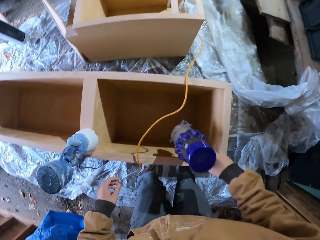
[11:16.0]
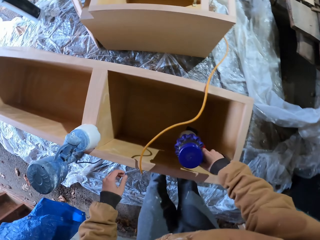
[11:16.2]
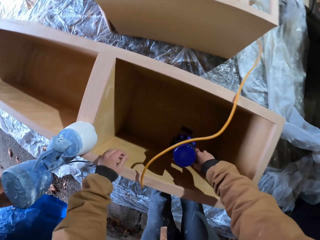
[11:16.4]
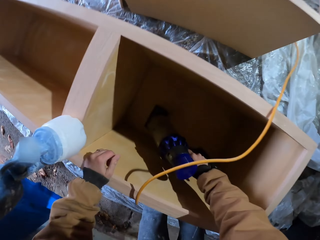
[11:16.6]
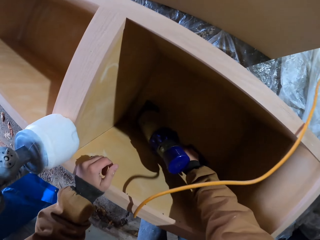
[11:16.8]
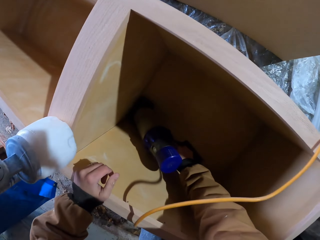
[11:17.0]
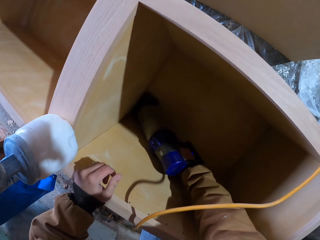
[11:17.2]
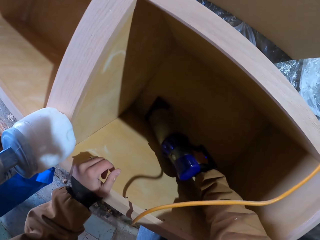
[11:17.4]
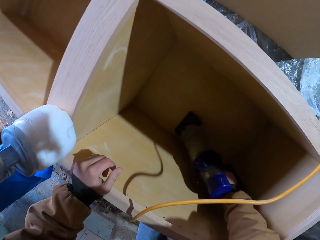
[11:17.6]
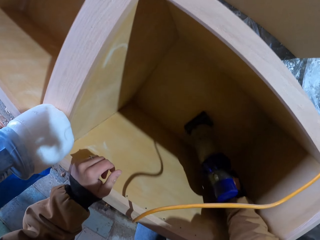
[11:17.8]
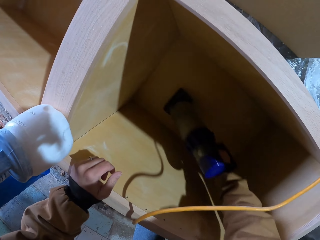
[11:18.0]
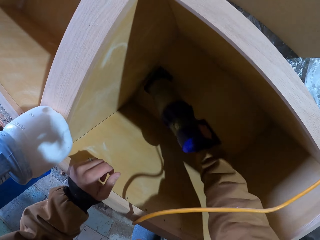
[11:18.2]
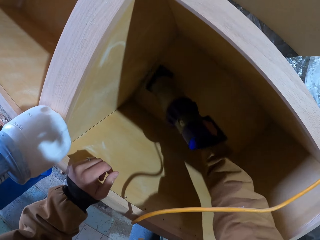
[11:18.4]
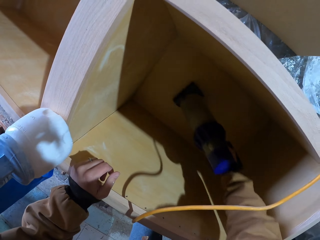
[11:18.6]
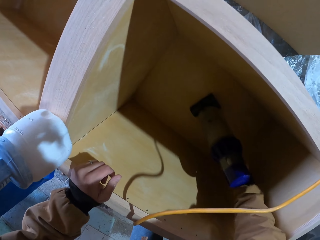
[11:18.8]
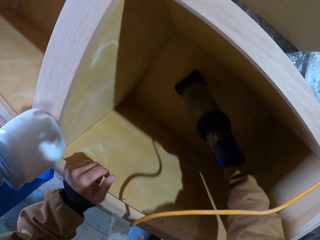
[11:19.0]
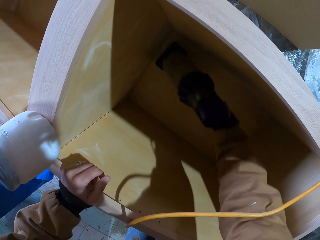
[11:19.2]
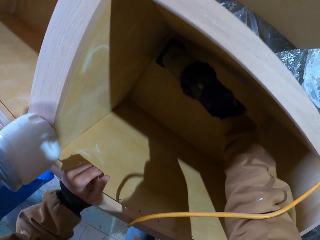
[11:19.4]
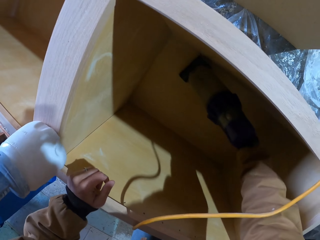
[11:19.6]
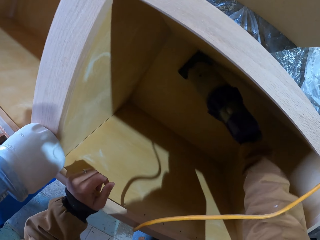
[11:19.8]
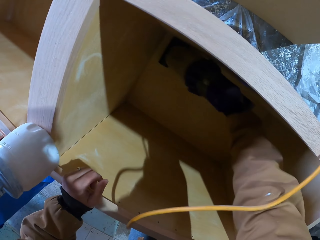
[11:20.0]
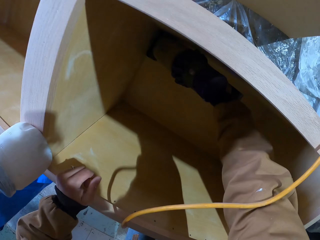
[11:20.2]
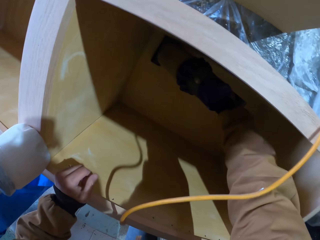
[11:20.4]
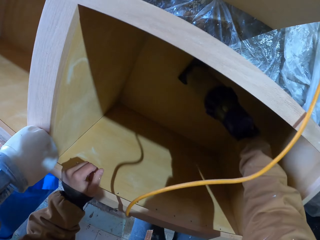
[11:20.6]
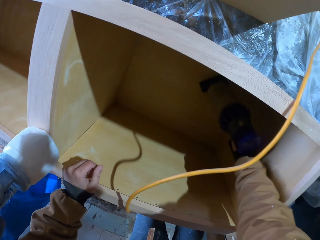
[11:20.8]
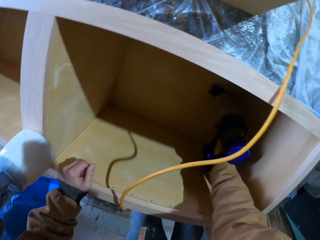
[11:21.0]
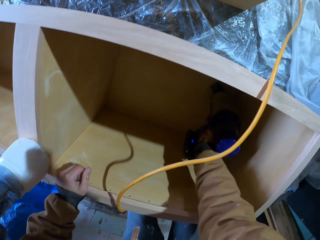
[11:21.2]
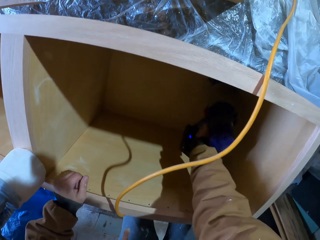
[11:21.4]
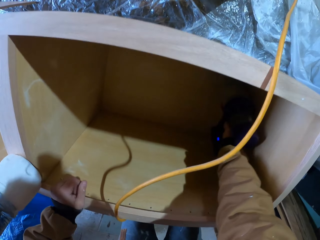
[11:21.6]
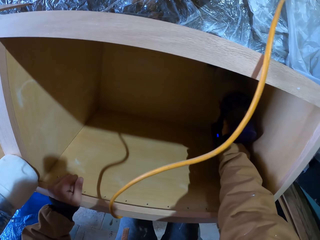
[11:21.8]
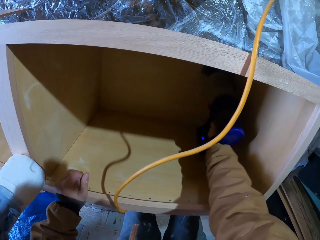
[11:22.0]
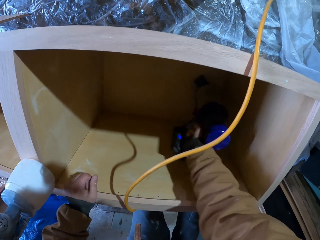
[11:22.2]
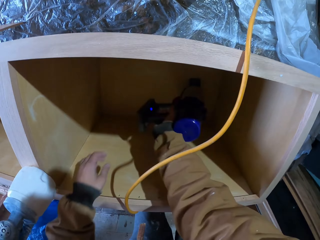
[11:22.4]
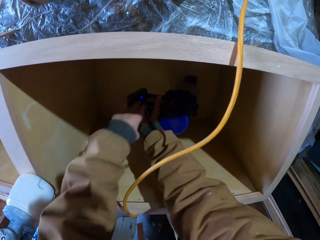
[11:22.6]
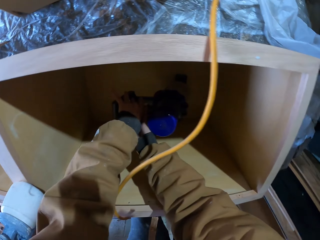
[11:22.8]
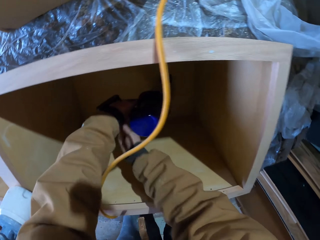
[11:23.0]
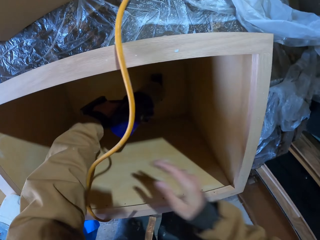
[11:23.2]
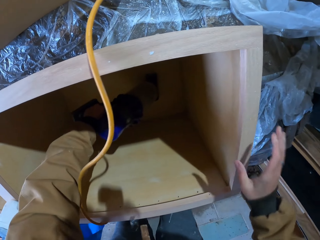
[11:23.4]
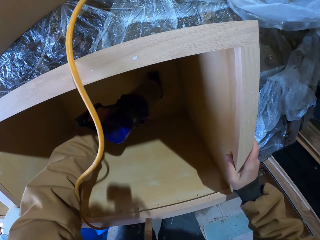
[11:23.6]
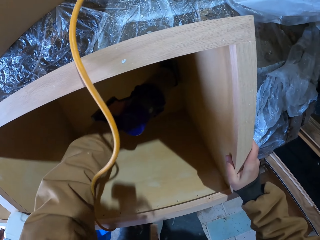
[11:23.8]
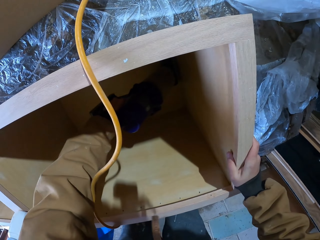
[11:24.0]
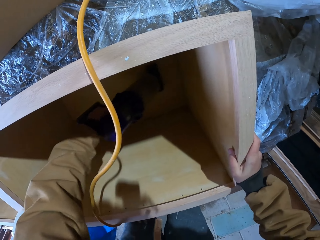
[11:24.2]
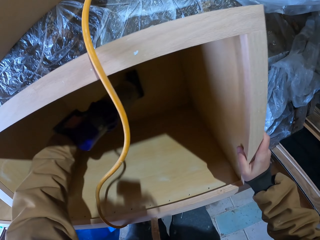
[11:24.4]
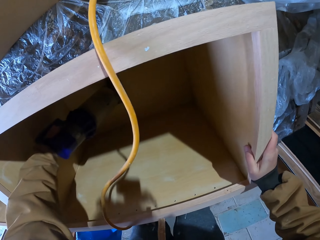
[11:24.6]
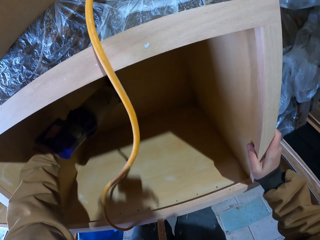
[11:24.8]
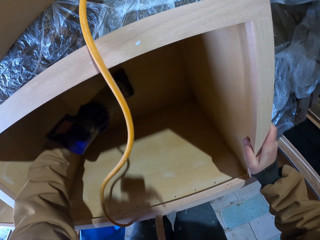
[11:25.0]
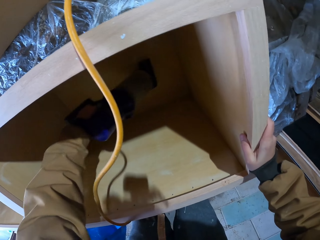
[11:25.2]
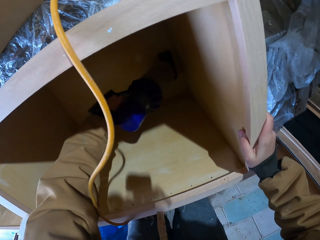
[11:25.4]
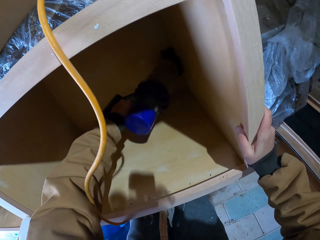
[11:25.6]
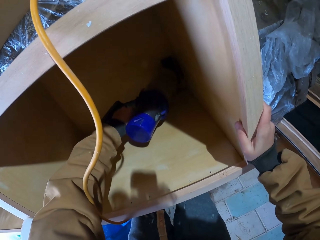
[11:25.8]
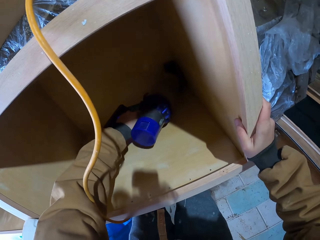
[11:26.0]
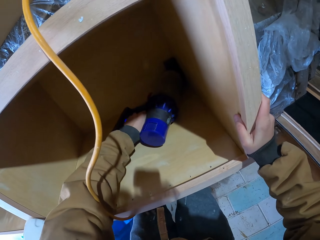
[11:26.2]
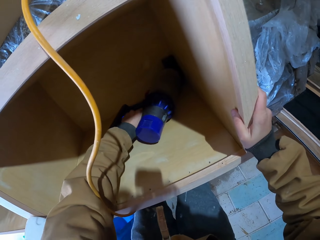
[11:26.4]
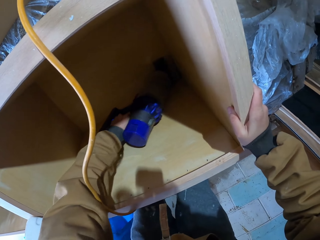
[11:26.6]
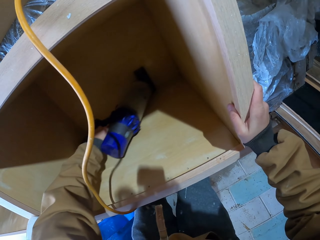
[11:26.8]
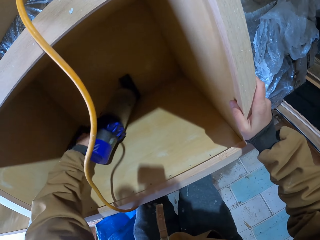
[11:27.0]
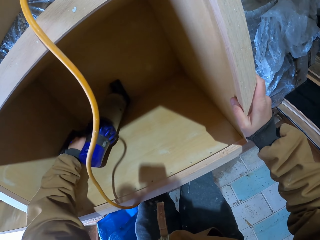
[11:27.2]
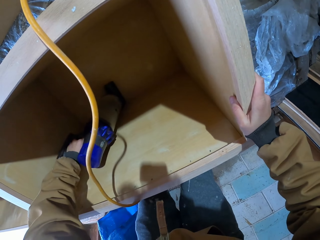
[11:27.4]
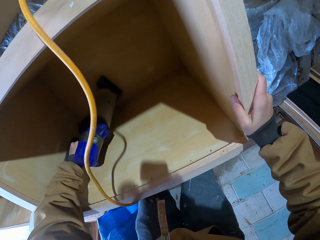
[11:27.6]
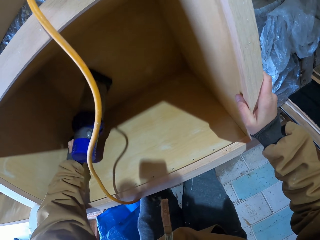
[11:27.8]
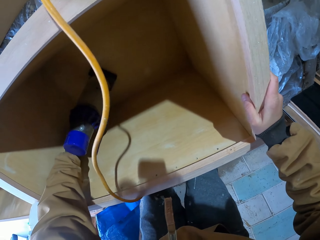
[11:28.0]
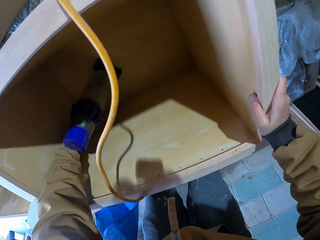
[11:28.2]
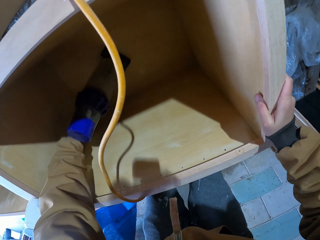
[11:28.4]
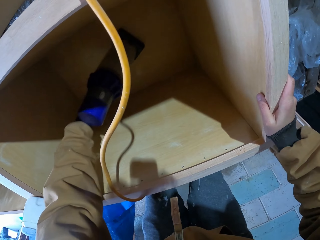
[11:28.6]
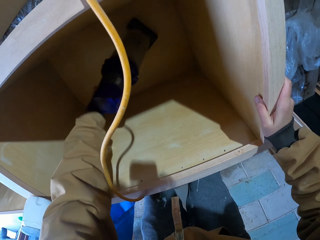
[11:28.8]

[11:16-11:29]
The camera wearer inserts a tool in a wooden box. They move the tool in the wooden box. They place the left hand on the tool, move the right hand from the tool, and place the right hand on the box. They move the tool in the box.

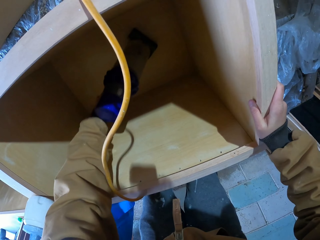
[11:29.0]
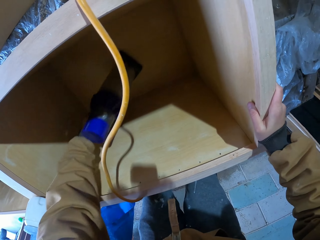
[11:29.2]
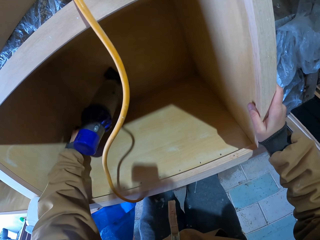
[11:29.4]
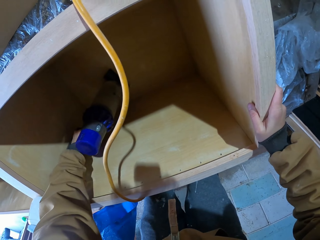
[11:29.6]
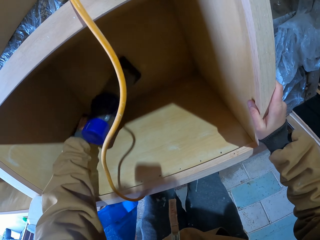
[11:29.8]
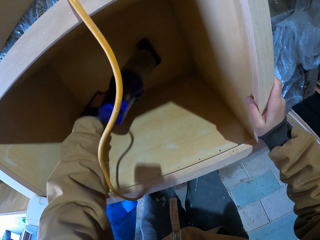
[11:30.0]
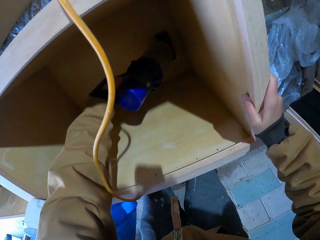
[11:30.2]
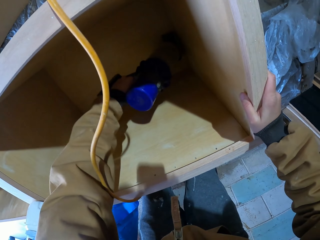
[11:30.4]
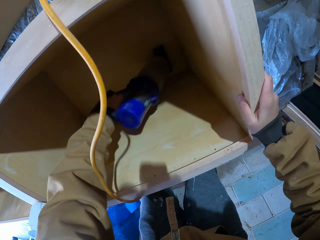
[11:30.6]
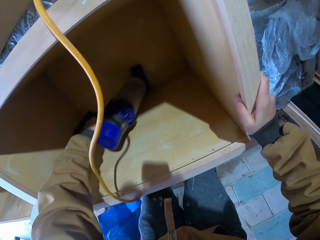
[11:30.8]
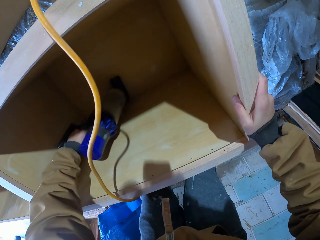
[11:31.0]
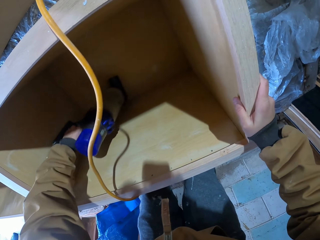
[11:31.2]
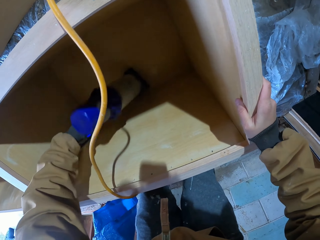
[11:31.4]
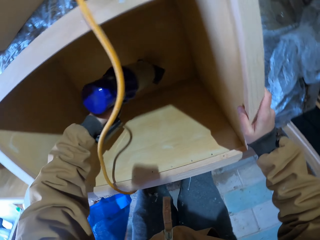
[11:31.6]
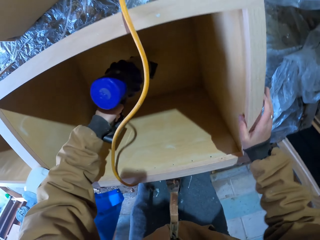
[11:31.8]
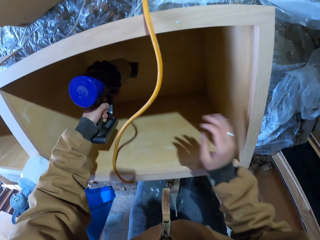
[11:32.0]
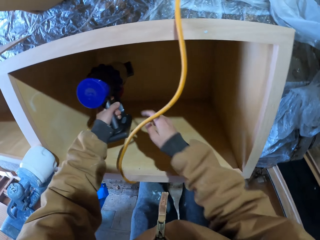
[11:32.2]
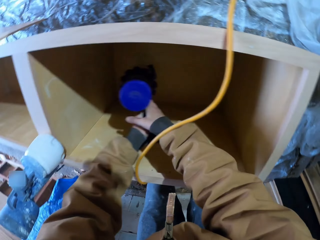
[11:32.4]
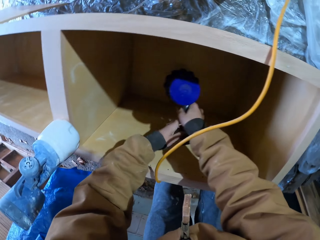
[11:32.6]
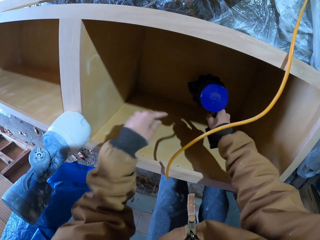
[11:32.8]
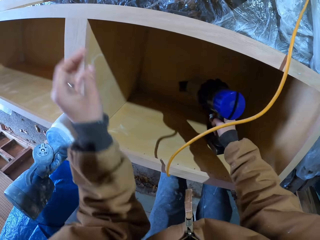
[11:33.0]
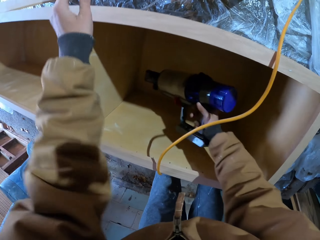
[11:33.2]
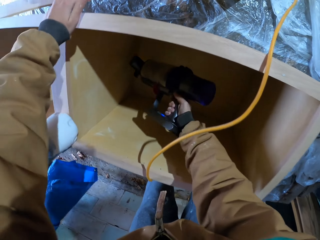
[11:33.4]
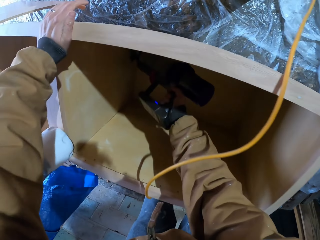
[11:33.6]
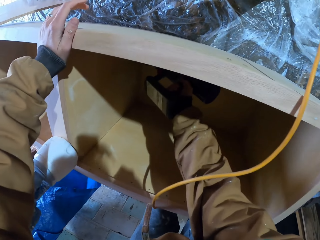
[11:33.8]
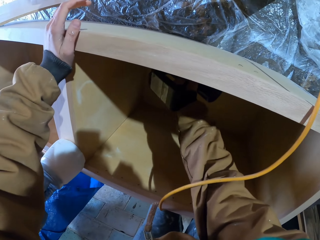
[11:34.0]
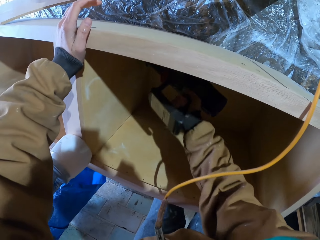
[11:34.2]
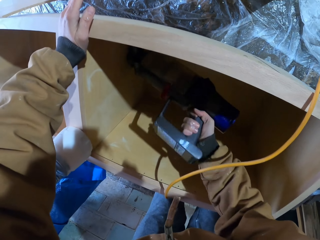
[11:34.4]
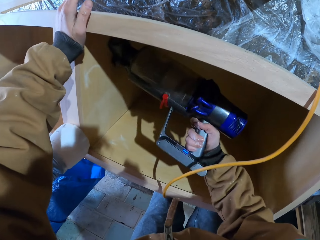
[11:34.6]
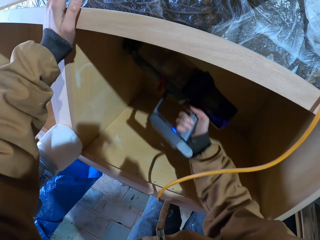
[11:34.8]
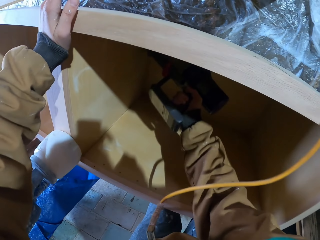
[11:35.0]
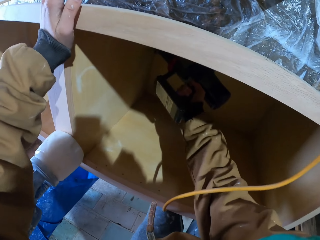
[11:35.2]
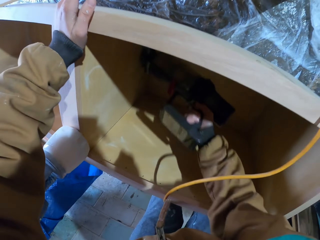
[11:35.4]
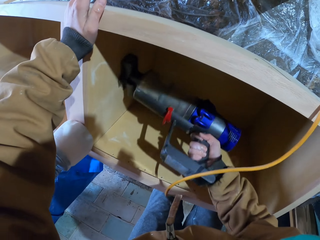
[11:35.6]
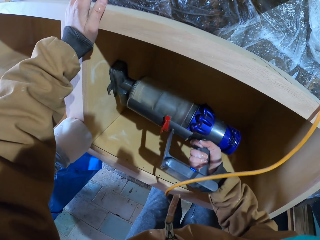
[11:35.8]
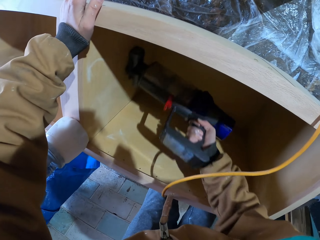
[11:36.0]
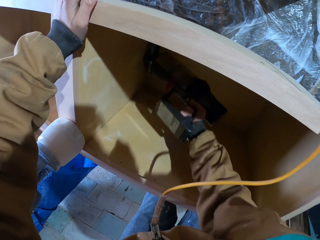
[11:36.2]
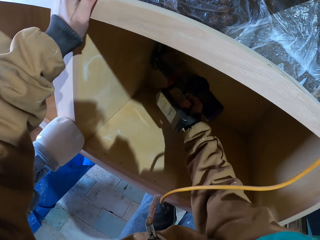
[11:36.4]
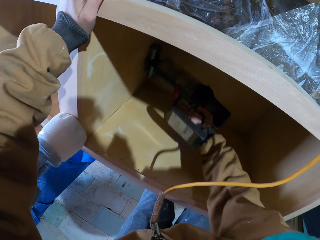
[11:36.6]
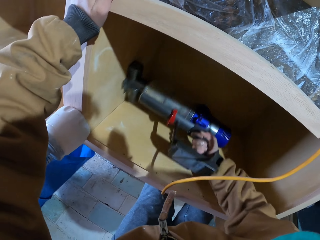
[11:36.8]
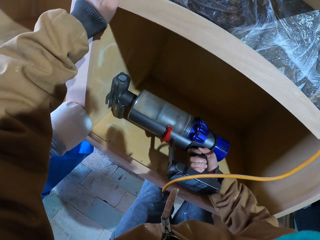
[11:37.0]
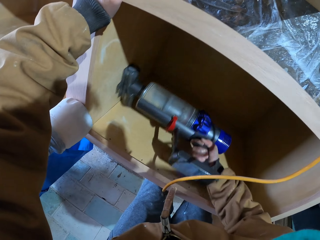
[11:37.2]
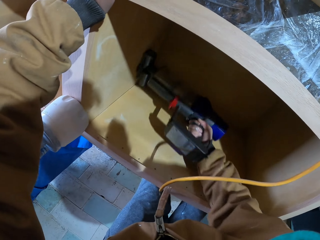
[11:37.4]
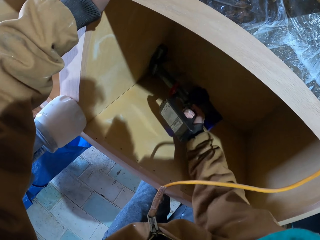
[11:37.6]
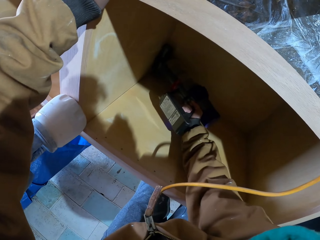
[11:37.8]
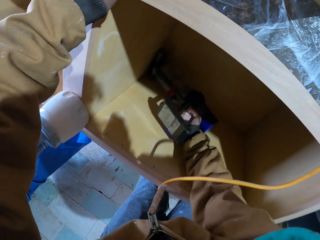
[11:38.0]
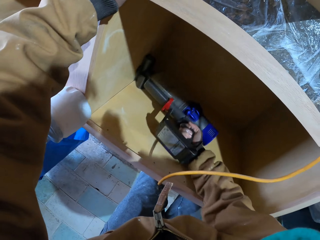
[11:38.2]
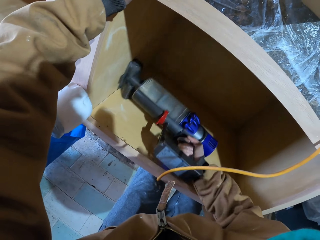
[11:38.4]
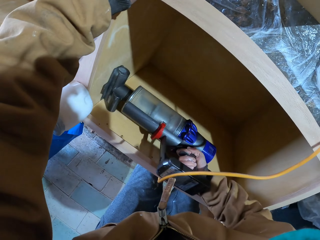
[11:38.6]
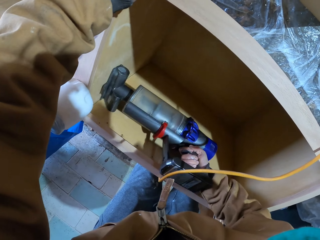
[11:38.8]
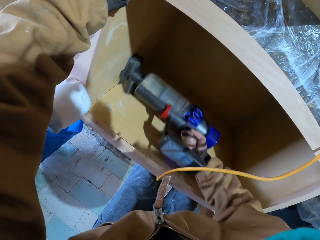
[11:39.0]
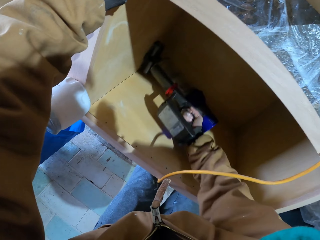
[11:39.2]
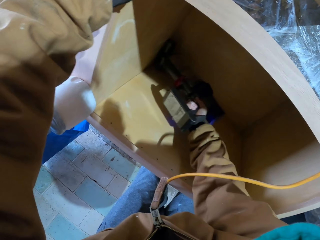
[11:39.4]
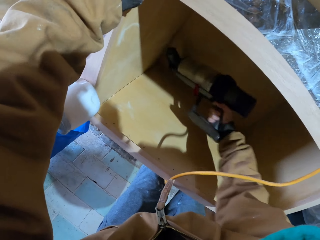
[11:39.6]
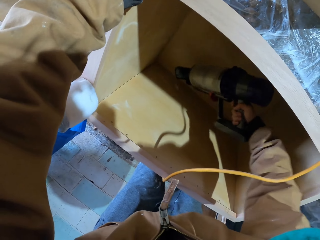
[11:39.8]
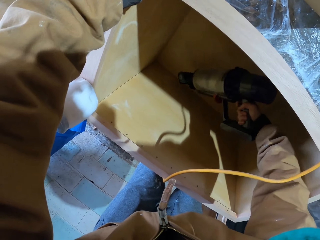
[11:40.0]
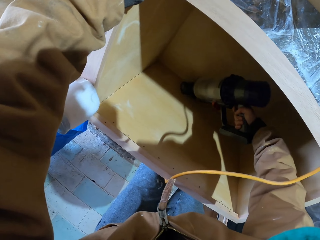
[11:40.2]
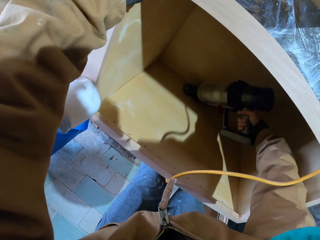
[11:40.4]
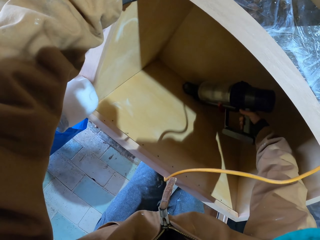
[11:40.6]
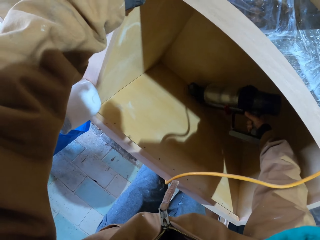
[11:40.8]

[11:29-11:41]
The camera wearer places the right hand on a tool. They move the left hand from the tool. They place the left hand on a box. They move the tool in a wooden box.
